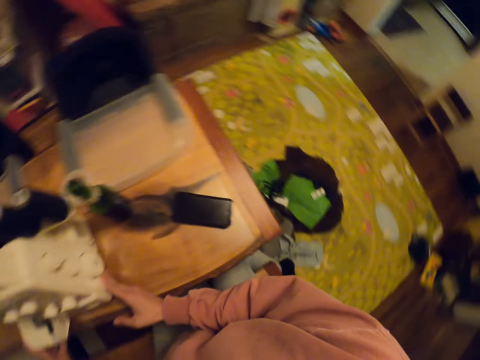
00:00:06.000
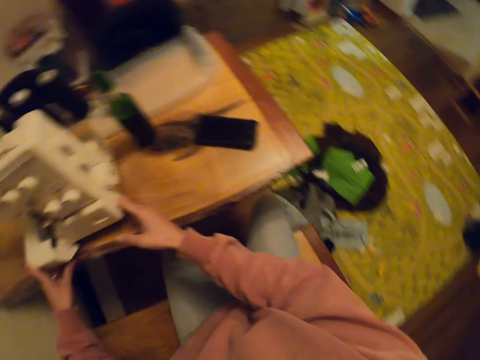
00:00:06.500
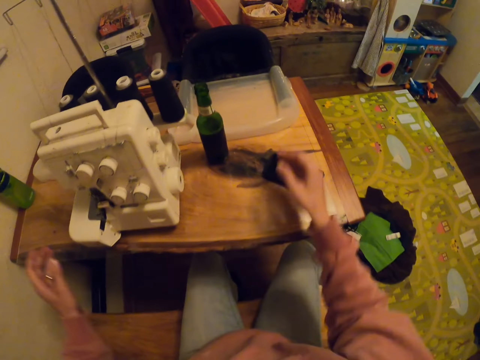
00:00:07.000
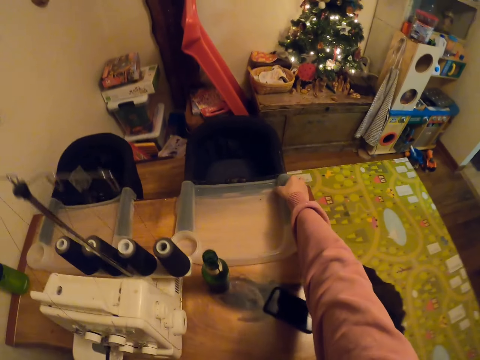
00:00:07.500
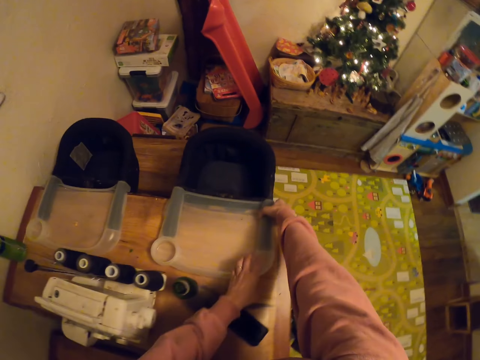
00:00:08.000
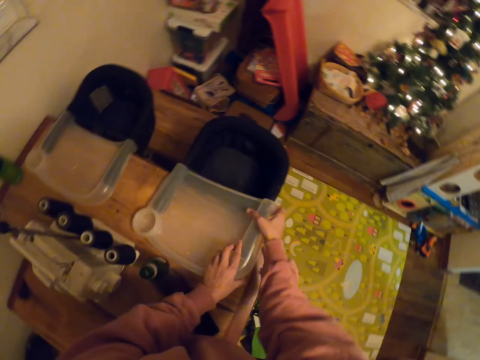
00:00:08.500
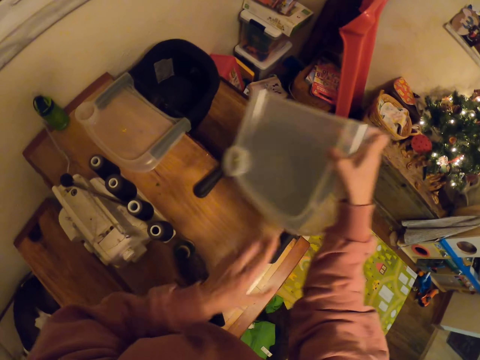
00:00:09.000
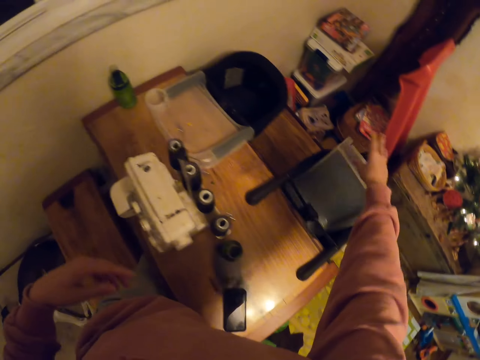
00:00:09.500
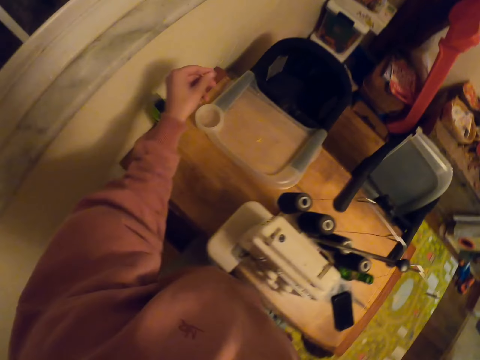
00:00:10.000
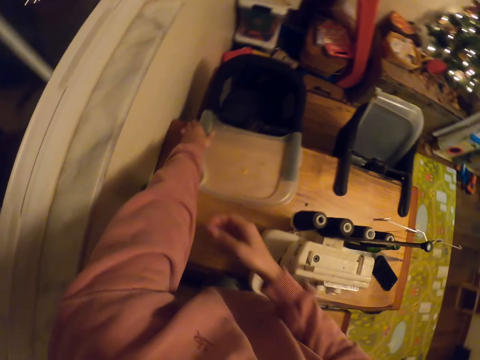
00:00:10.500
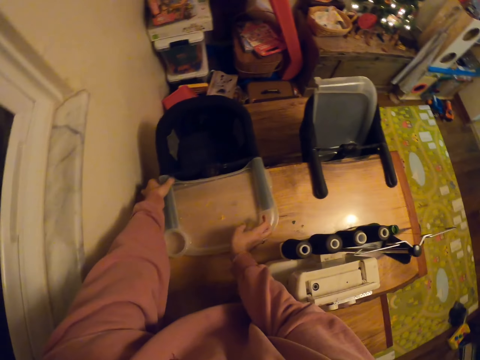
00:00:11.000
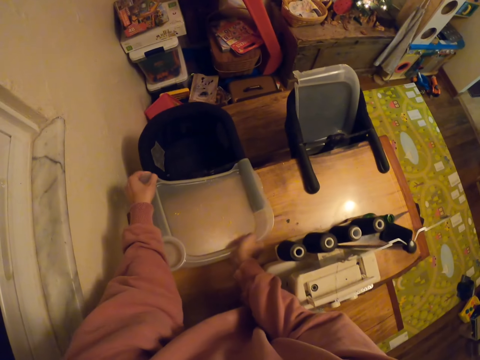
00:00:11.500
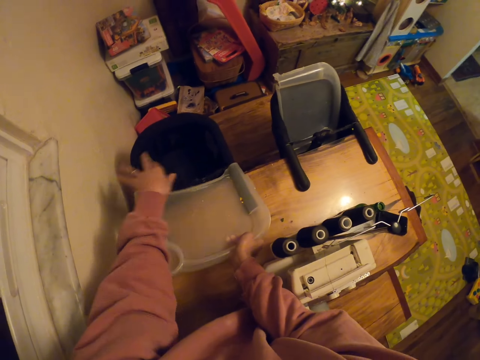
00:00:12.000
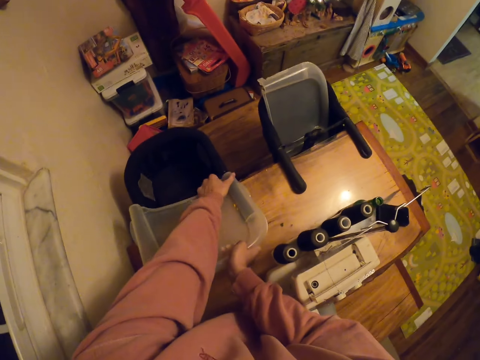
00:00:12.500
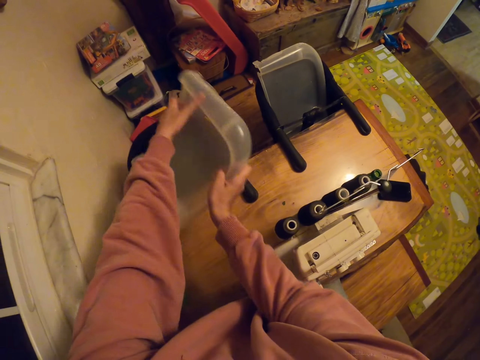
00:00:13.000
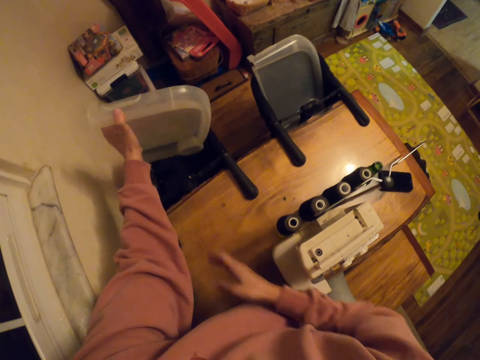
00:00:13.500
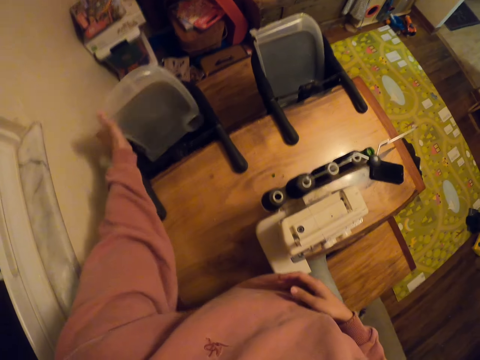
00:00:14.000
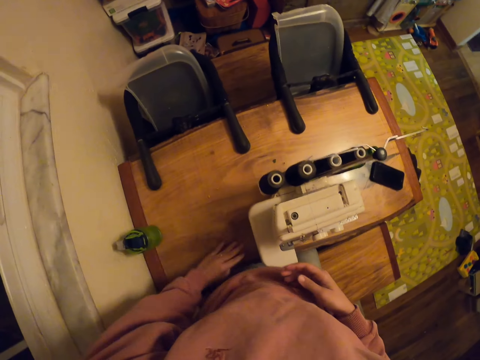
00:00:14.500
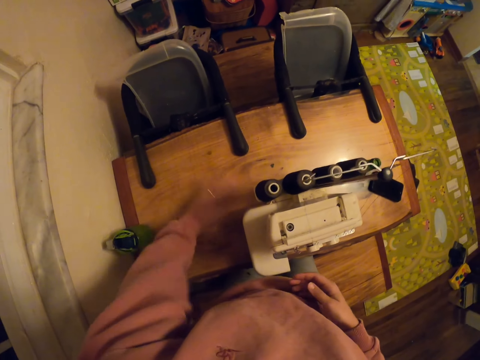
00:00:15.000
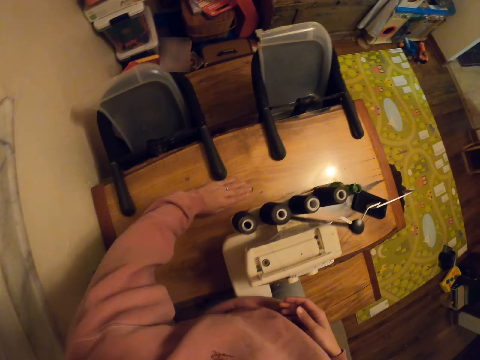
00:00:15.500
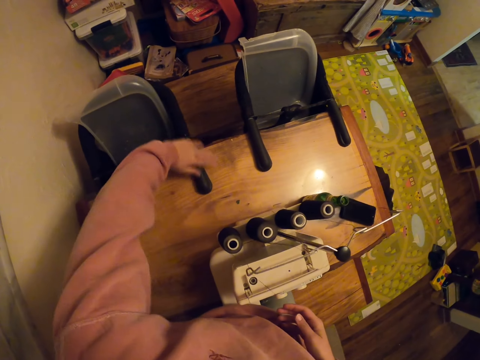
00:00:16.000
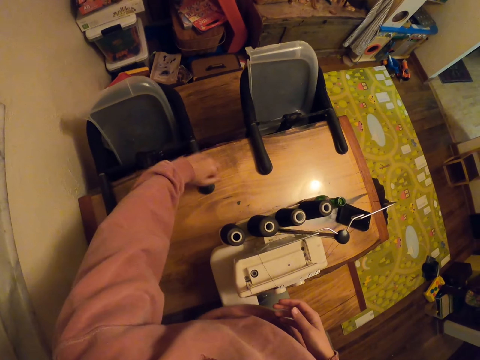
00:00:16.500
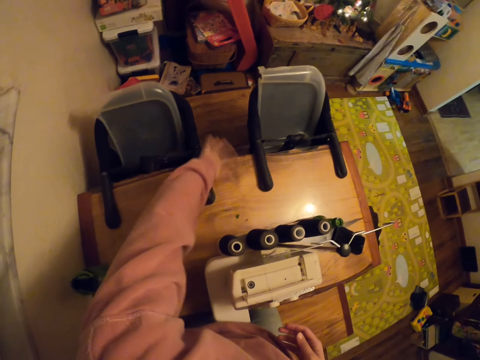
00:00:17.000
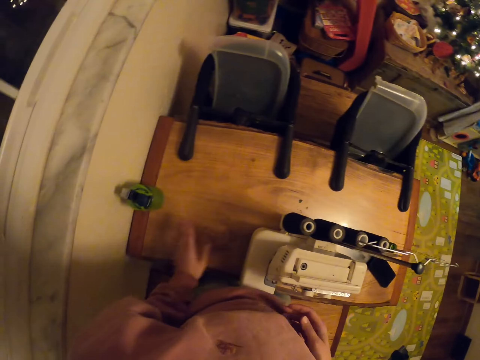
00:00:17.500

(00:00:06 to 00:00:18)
The camera wearer touches the sewing. They sit on the bench. They remove the plastic from the chair. They touch something. They drop the plastic on the chair. They remove the plastic from the chair. They drop the plastic on the chair. They wipe the table.

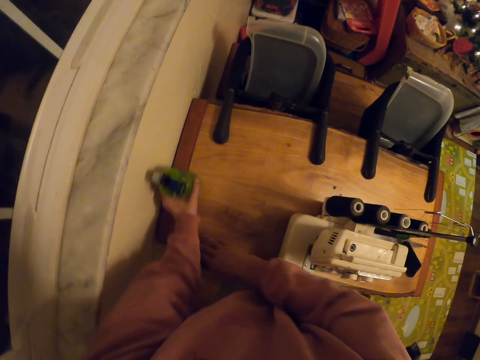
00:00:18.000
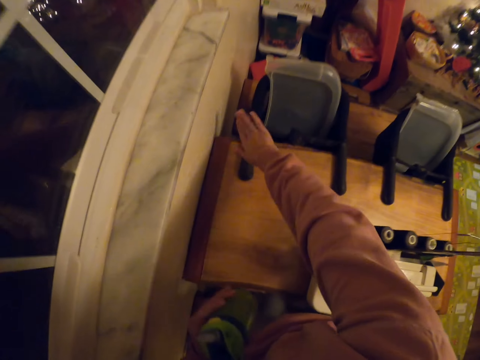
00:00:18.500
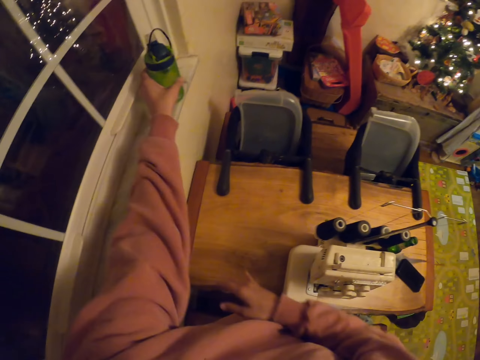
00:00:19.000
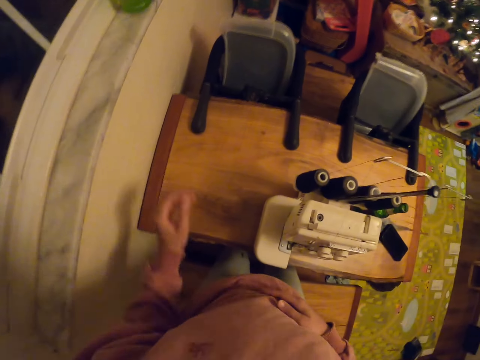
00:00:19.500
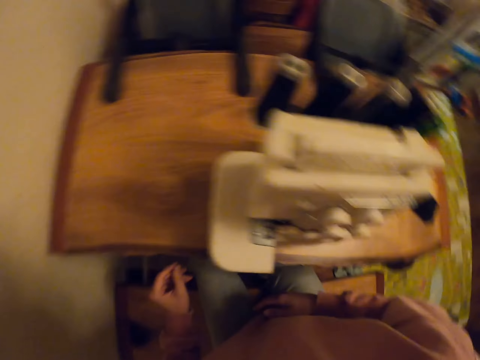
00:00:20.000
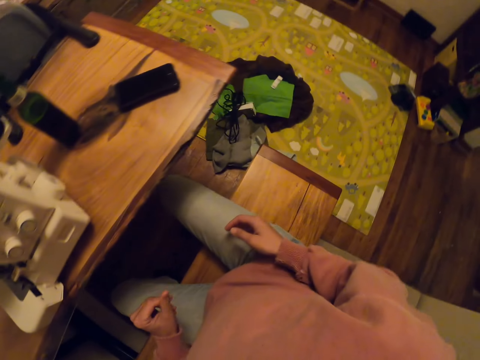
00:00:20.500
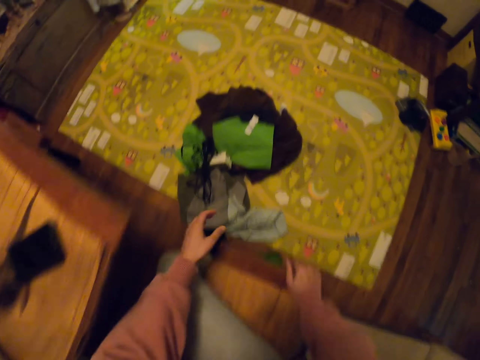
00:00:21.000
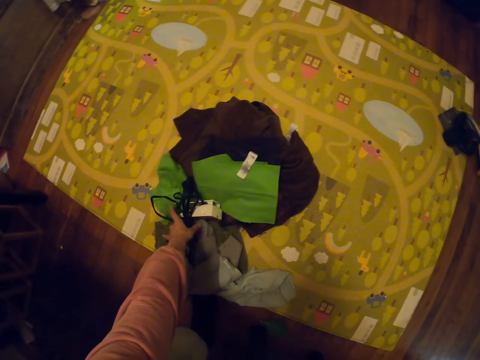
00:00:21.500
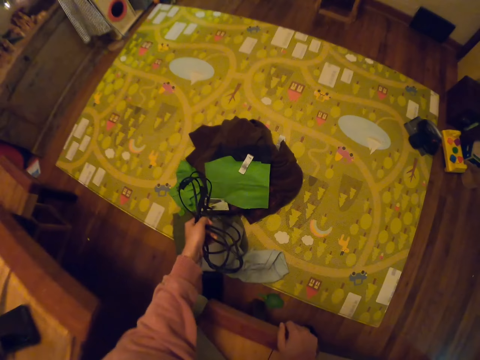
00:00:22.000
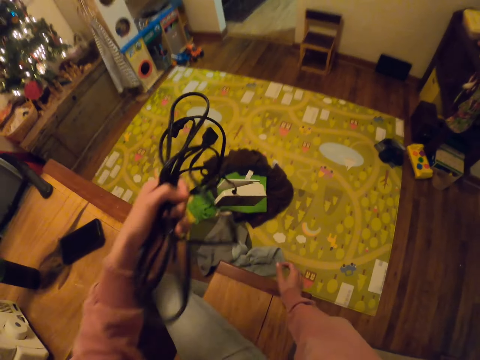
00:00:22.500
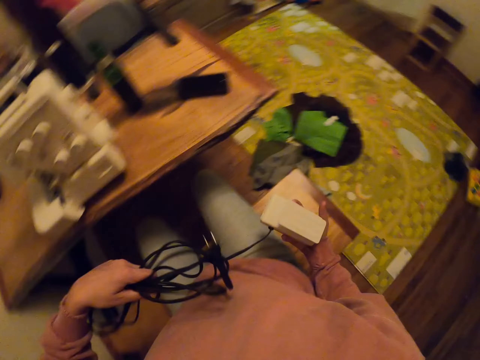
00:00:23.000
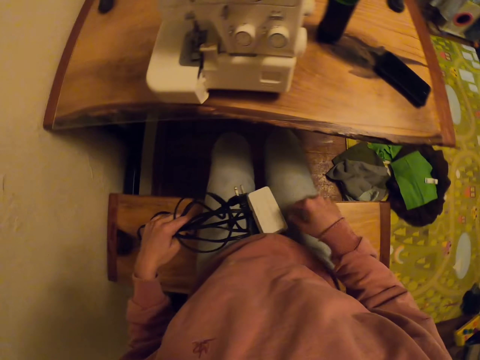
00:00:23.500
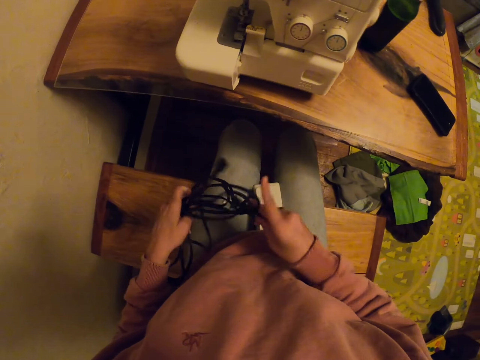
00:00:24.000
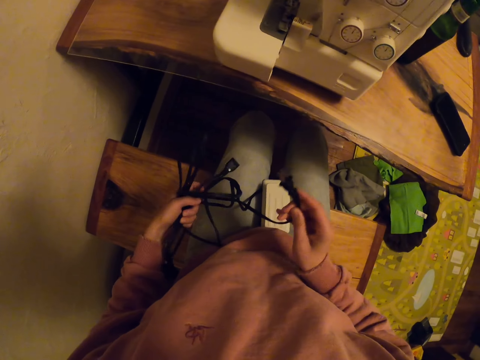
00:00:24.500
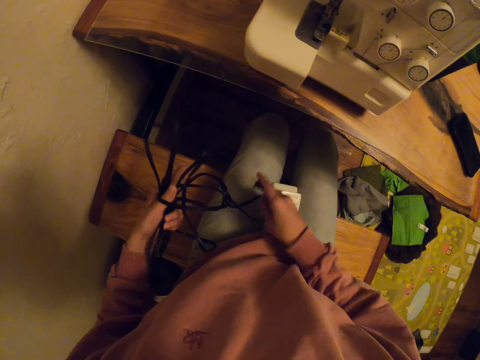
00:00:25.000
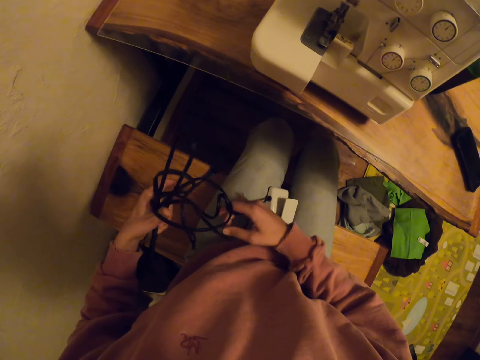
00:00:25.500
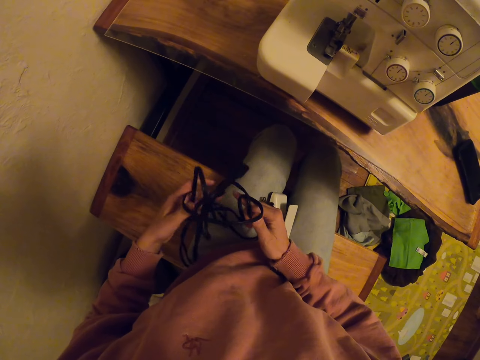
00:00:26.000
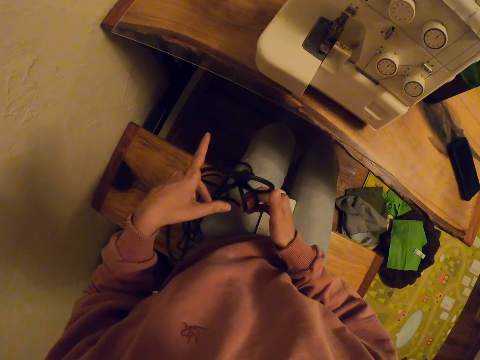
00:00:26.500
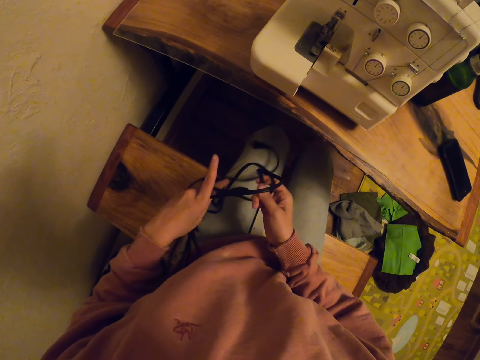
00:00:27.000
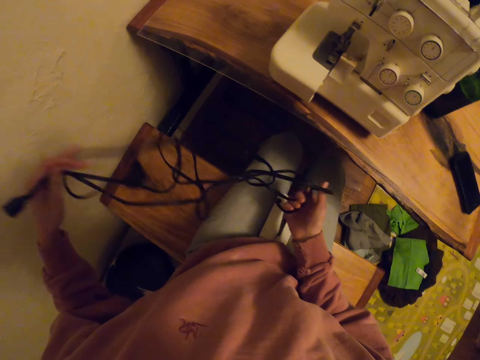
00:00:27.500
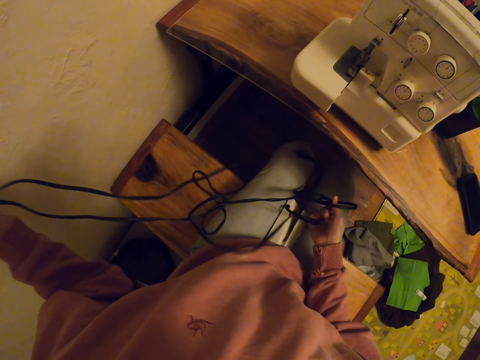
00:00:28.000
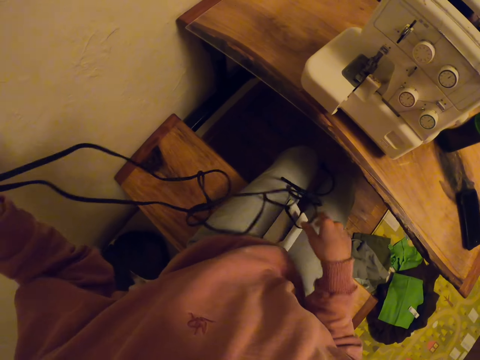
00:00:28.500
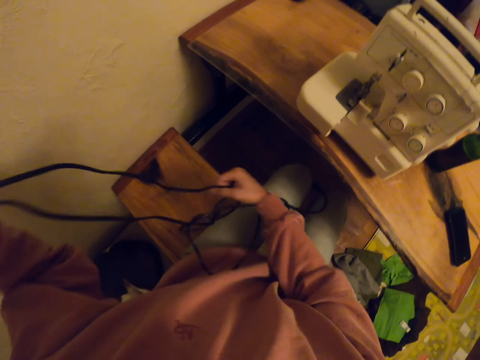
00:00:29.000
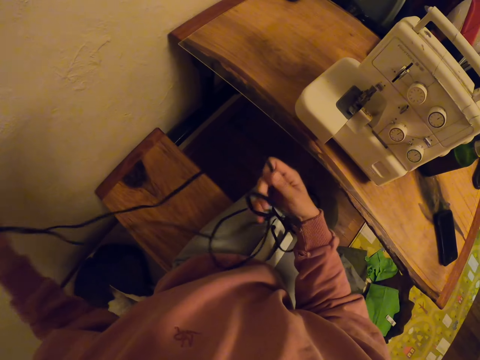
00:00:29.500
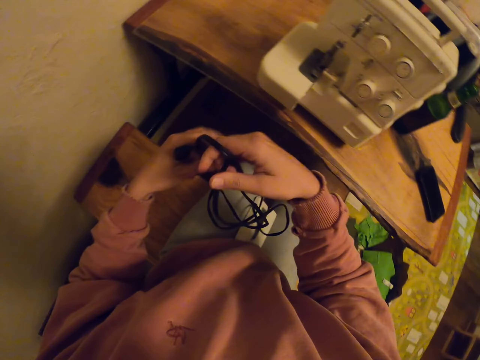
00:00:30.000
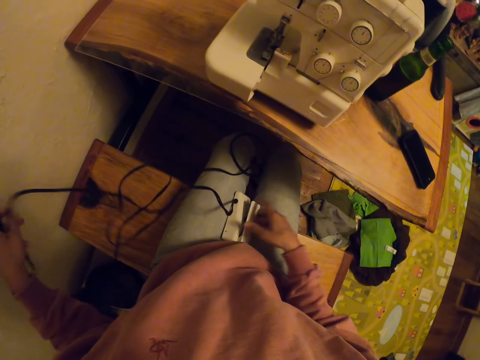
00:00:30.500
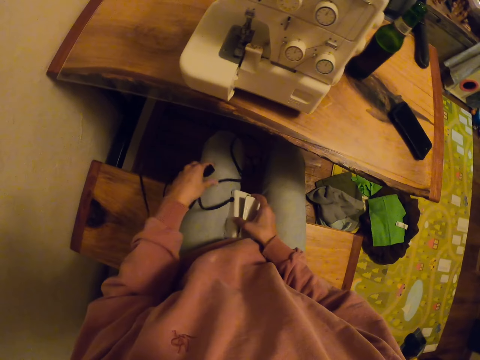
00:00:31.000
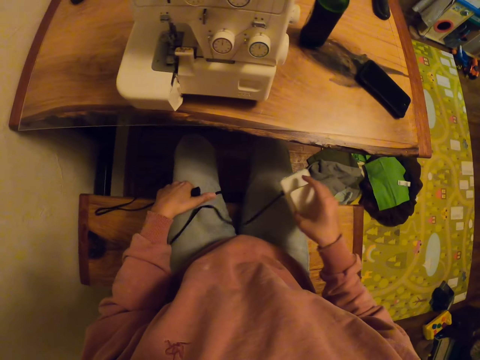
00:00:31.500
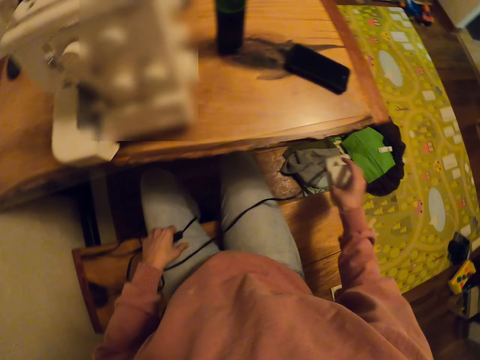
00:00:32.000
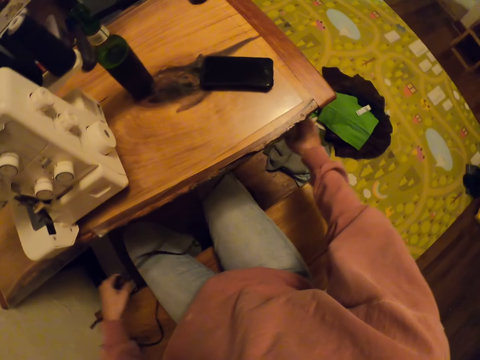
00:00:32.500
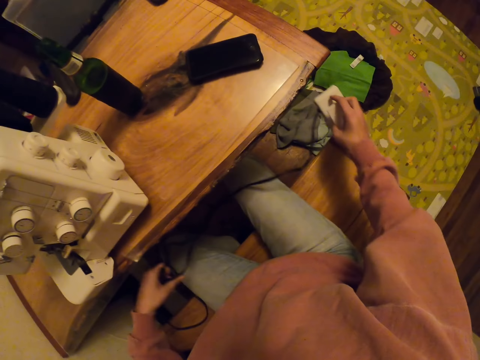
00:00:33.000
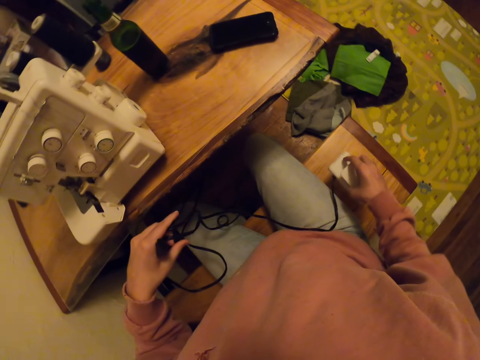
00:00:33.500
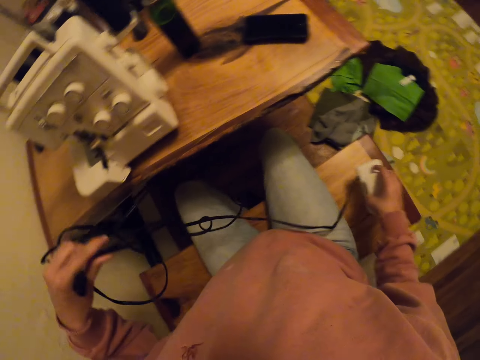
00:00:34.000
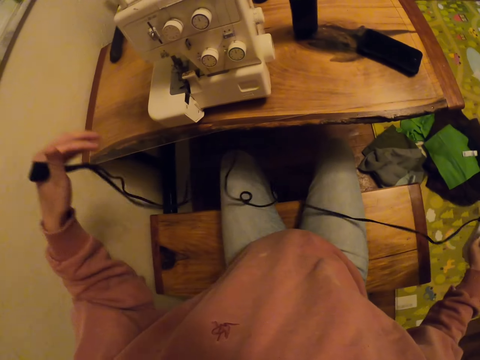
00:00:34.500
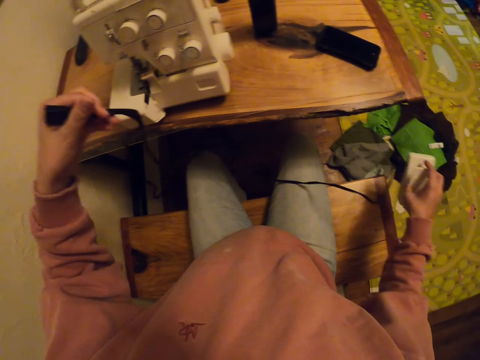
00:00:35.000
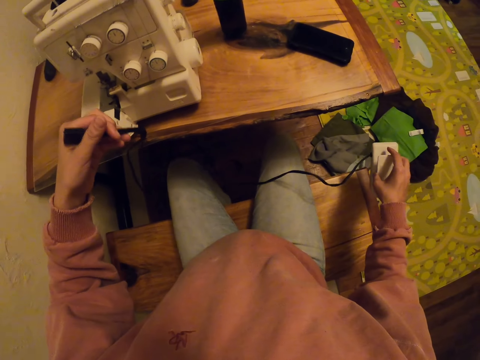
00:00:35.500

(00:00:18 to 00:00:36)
The camera wearer picks up the water bottle. They drop the water bottle. They sit down. They pick up the sewing machine gear. They spread the cable. They touch the charger. They stare at the floor.
